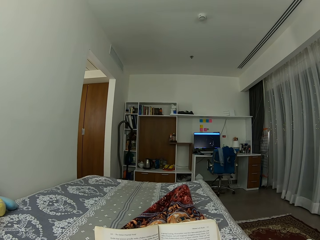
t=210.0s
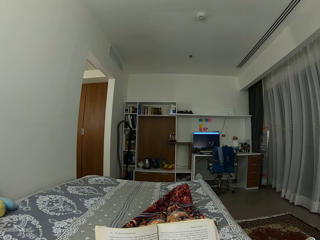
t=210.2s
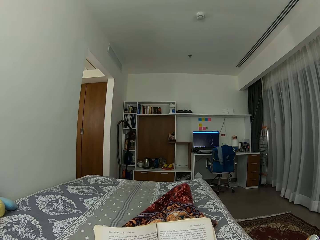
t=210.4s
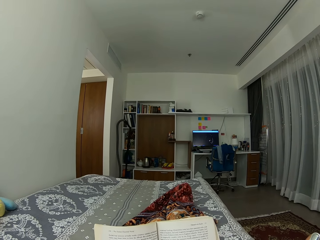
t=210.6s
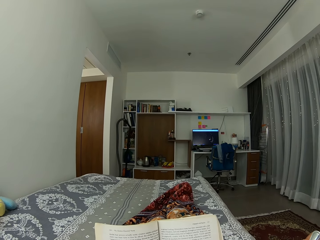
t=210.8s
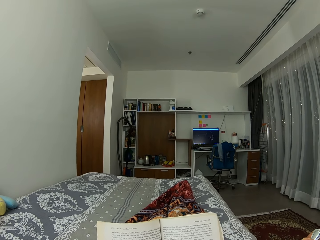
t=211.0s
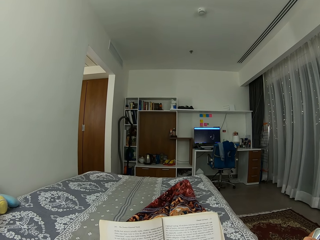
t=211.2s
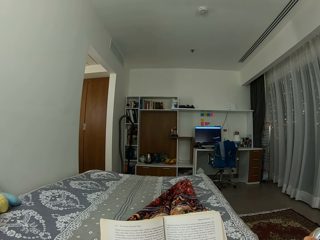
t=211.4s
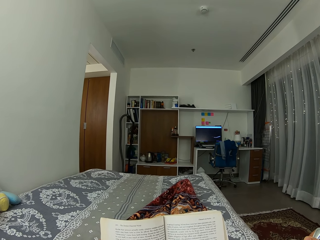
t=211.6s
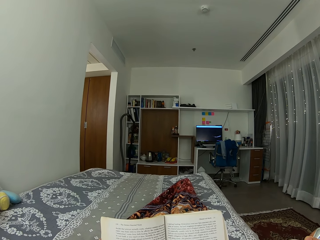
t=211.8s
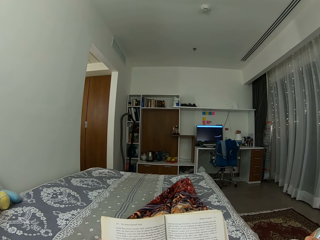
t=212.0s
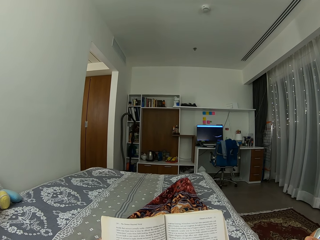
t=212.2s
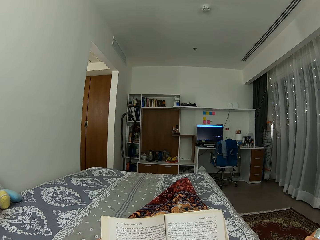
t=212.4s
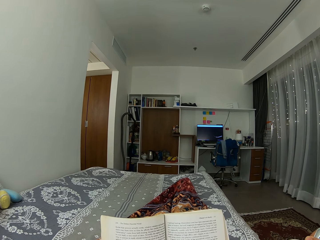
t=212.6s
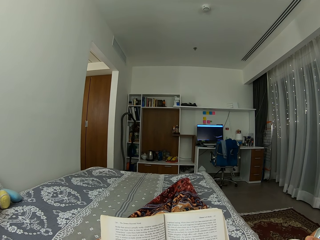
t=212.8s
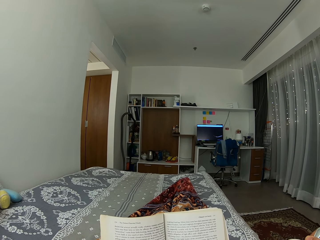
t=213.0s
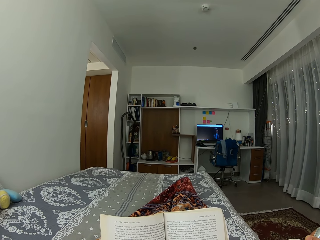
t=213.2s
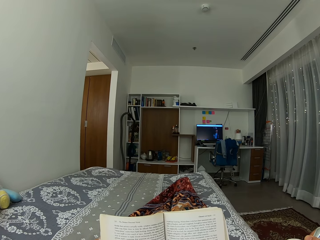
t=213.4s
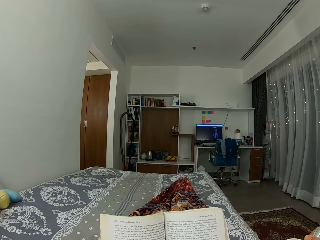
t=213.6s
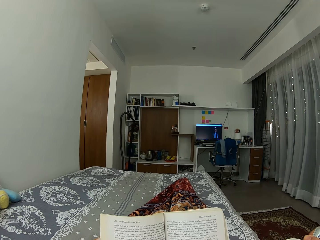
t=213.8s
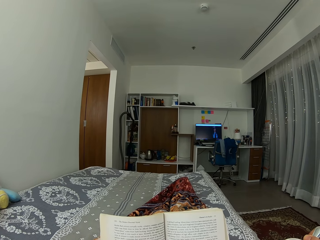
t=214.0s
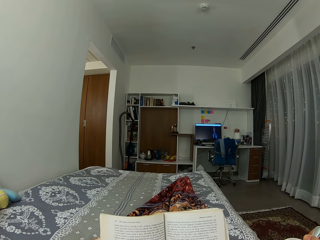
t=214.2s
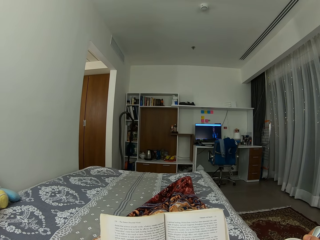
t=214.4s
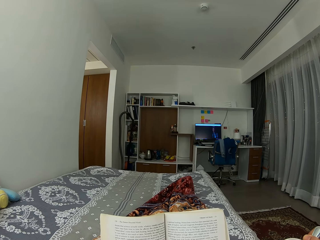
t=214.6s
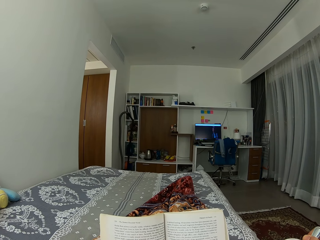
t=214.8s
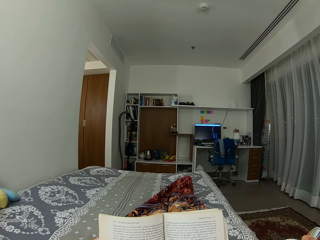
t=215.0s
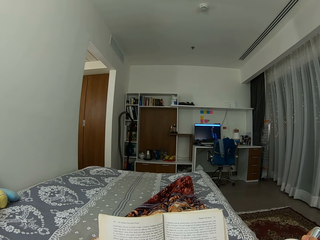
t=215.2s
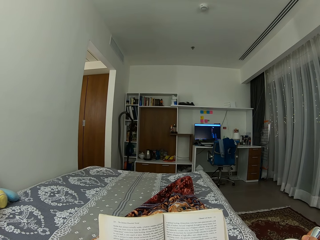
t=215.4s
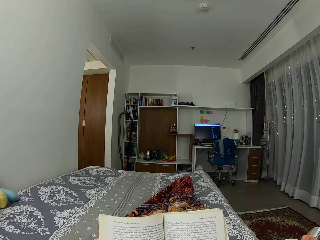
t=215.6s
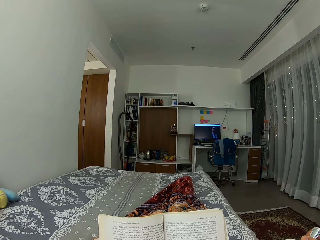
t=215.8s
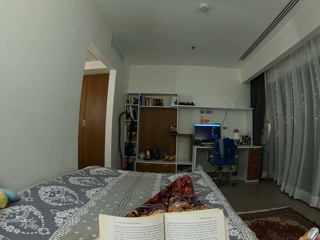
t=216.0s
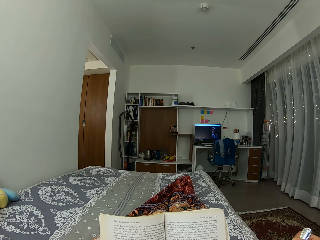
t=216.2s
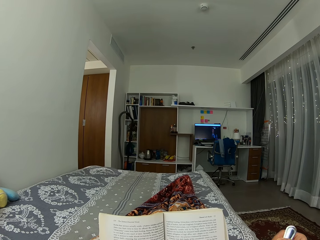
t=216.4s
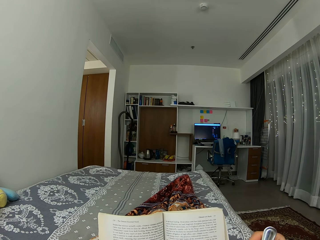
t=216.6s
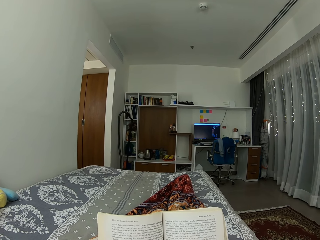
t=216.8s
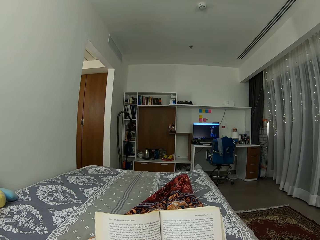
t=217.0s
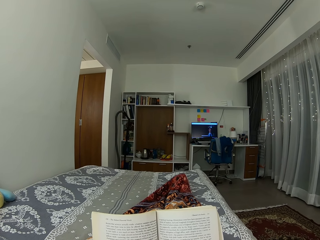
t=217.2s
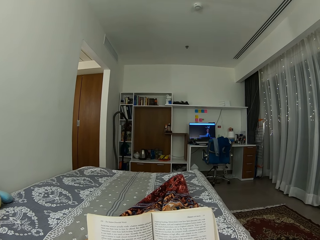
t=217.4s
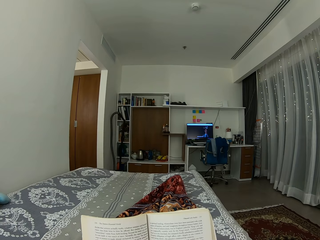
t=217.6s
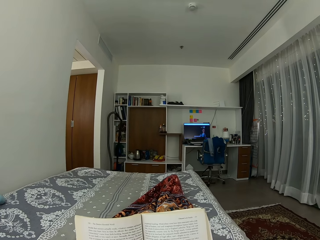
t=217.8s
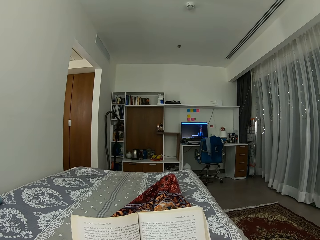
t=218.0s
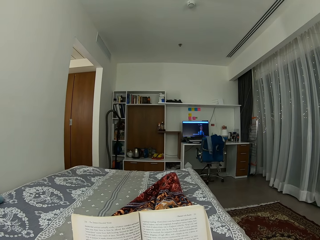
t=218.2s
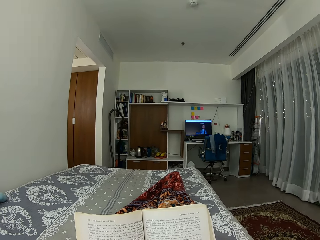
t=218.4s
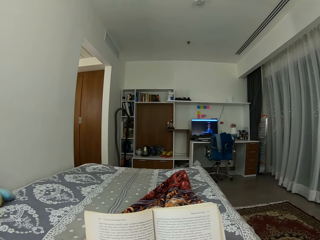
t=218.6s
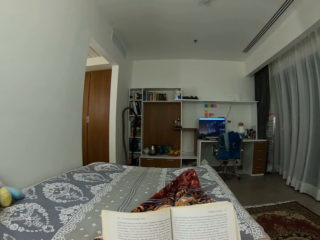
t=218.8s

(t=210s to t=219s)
The camera wearer moves the legs. They move the hand holding the cup of coffee.

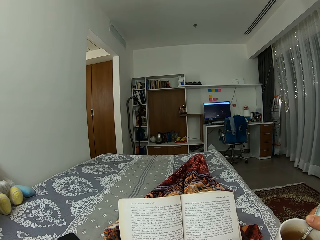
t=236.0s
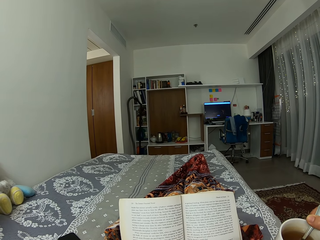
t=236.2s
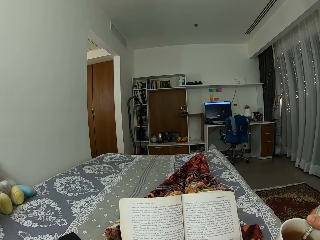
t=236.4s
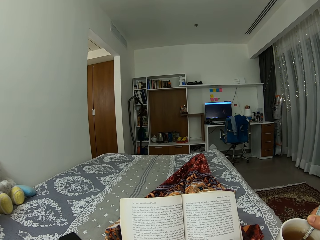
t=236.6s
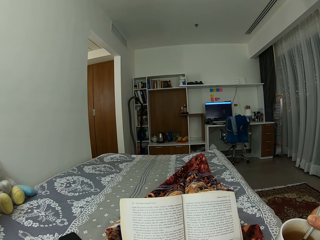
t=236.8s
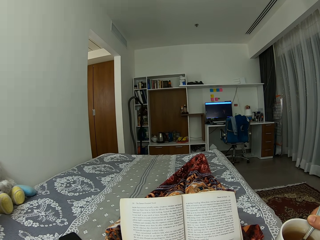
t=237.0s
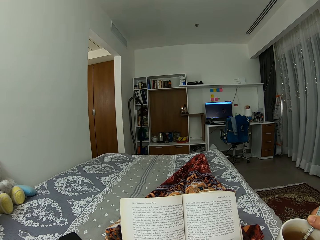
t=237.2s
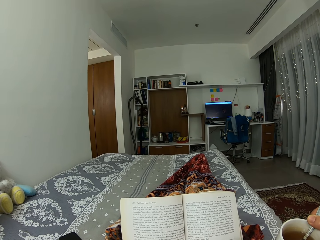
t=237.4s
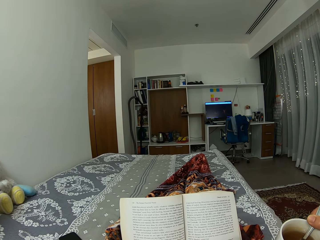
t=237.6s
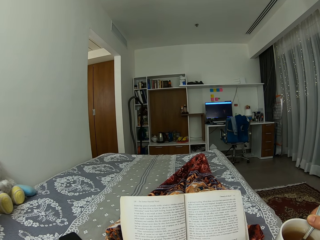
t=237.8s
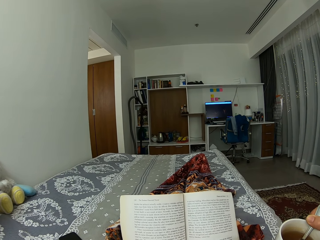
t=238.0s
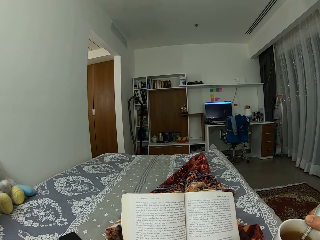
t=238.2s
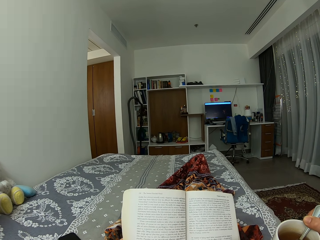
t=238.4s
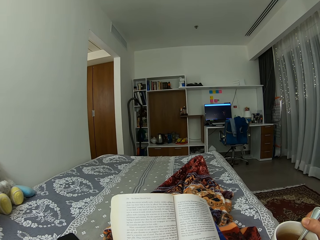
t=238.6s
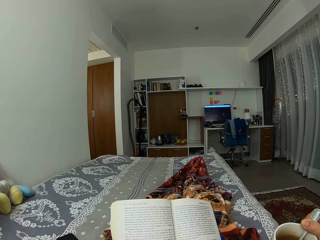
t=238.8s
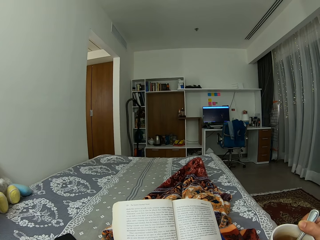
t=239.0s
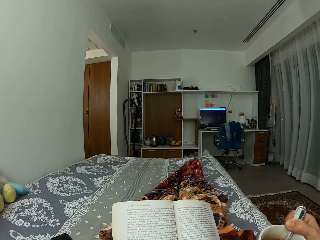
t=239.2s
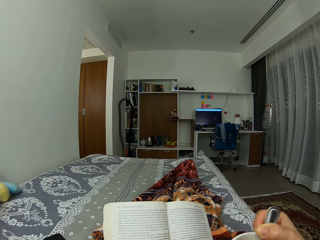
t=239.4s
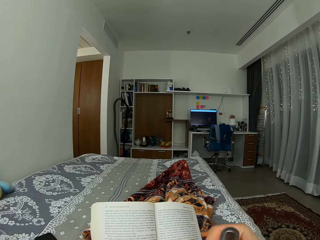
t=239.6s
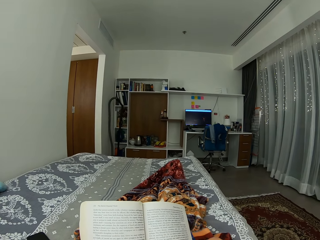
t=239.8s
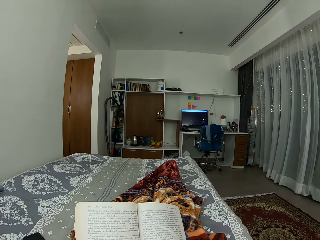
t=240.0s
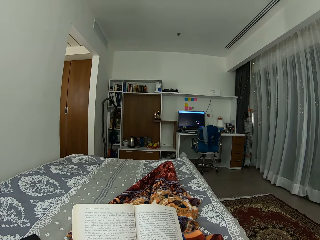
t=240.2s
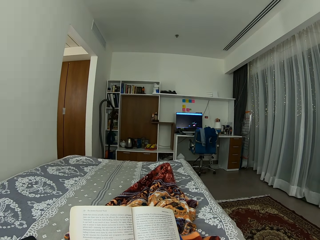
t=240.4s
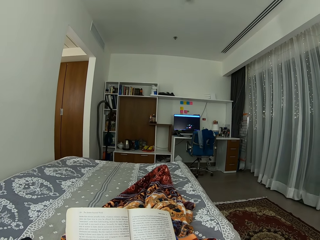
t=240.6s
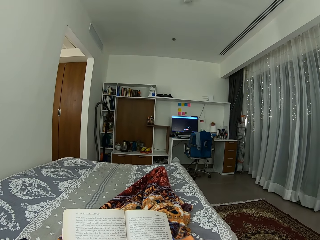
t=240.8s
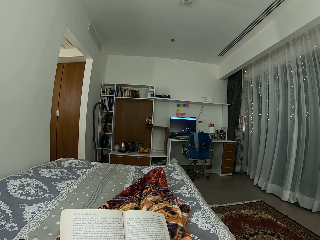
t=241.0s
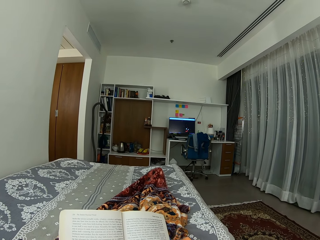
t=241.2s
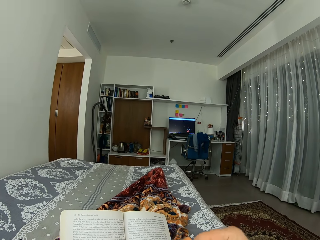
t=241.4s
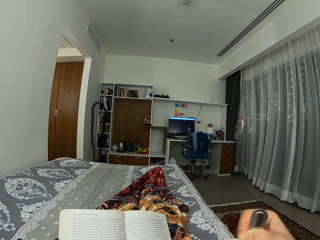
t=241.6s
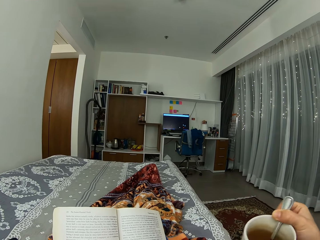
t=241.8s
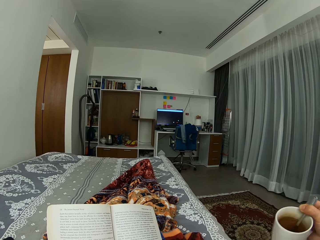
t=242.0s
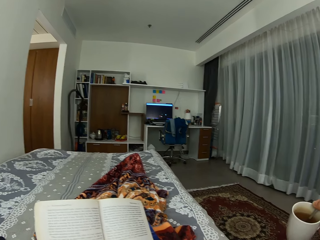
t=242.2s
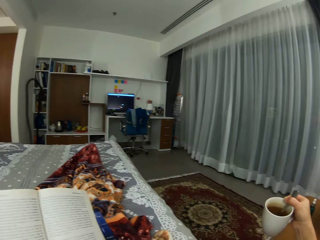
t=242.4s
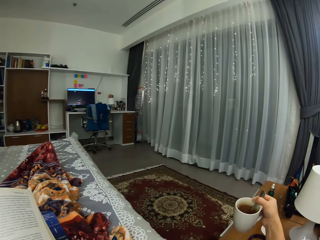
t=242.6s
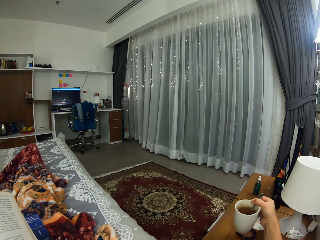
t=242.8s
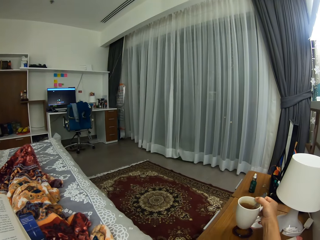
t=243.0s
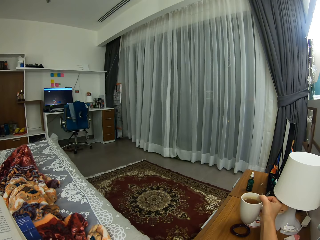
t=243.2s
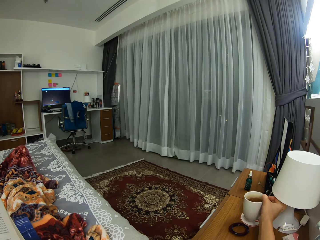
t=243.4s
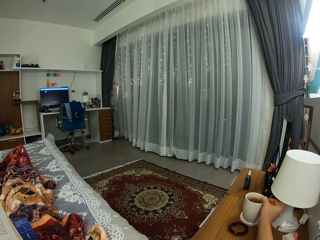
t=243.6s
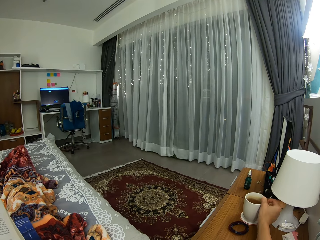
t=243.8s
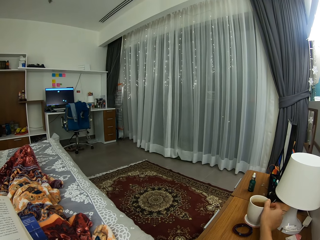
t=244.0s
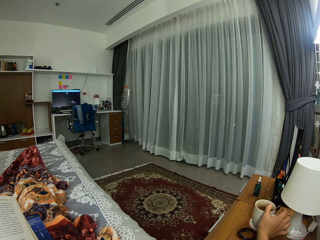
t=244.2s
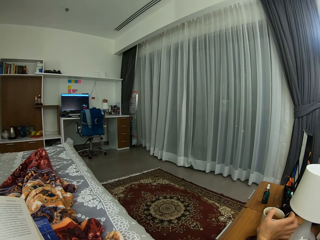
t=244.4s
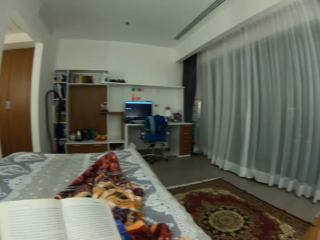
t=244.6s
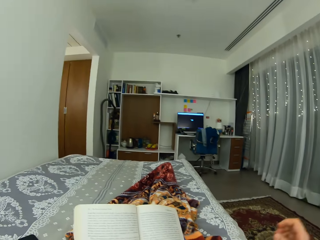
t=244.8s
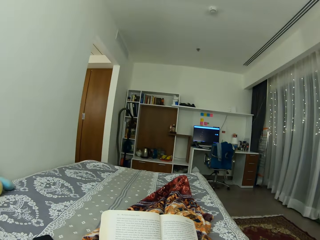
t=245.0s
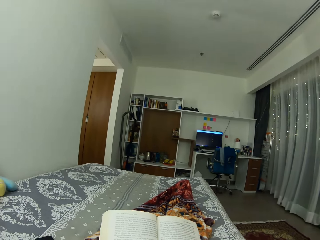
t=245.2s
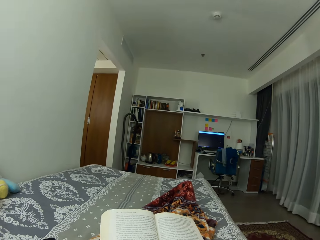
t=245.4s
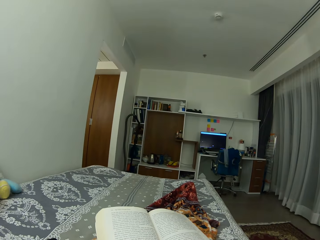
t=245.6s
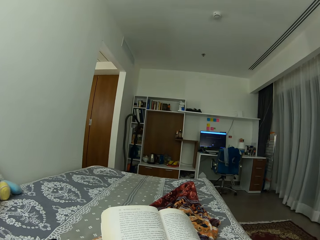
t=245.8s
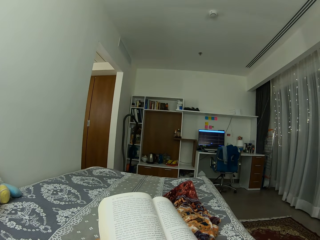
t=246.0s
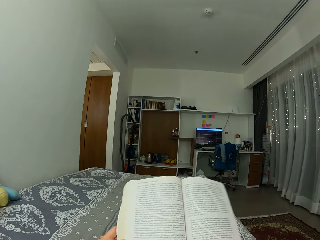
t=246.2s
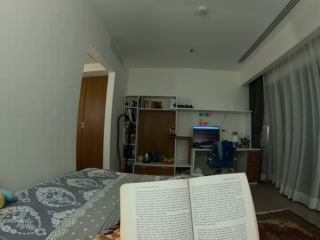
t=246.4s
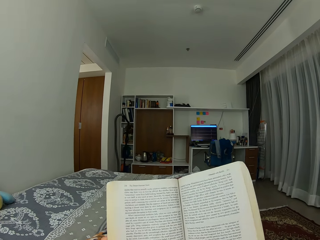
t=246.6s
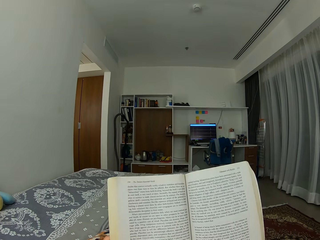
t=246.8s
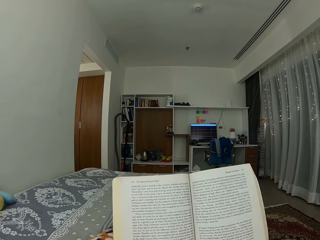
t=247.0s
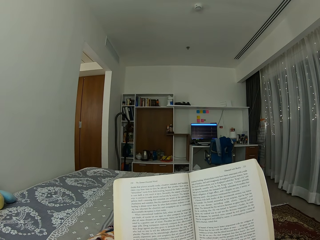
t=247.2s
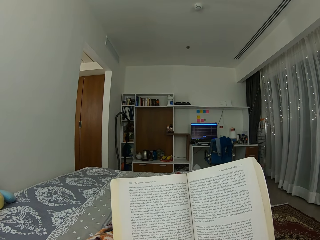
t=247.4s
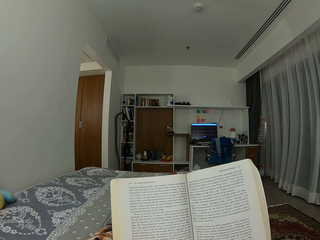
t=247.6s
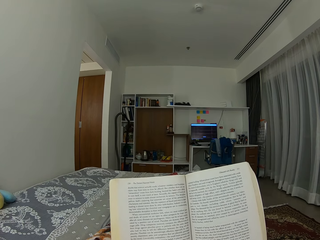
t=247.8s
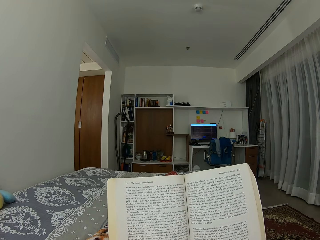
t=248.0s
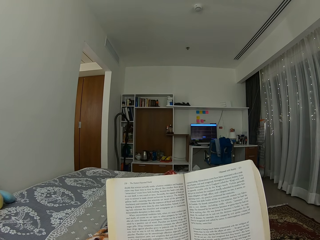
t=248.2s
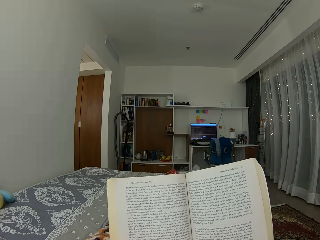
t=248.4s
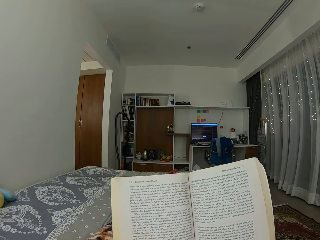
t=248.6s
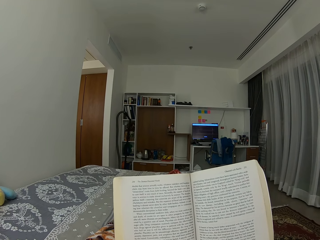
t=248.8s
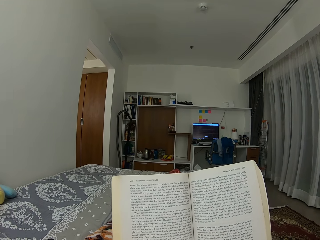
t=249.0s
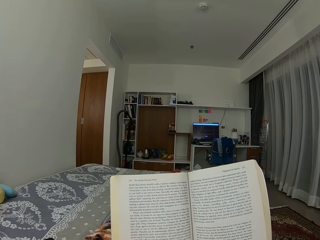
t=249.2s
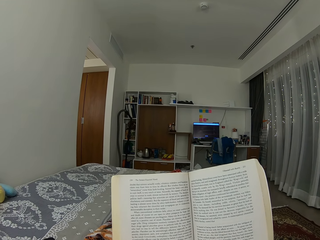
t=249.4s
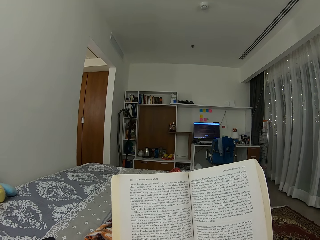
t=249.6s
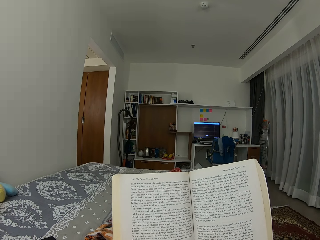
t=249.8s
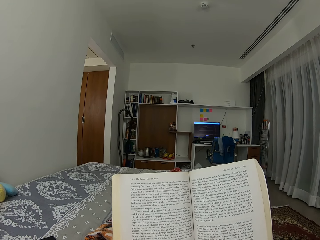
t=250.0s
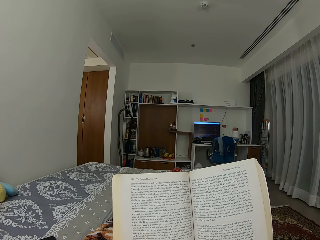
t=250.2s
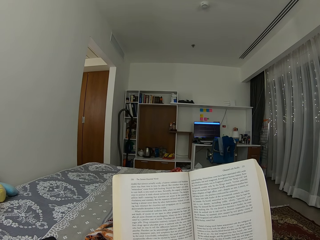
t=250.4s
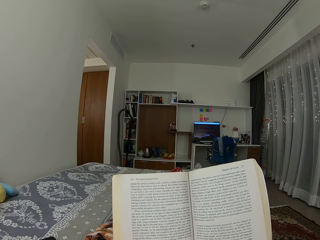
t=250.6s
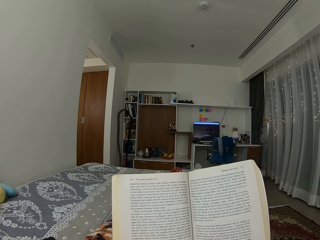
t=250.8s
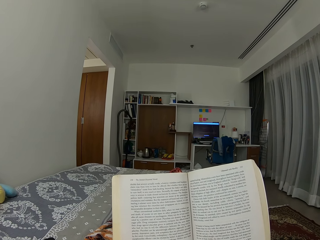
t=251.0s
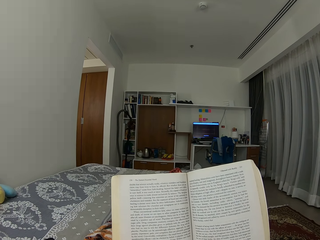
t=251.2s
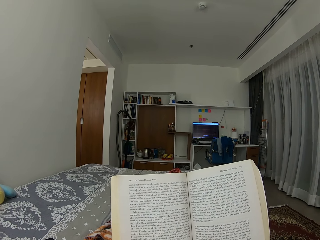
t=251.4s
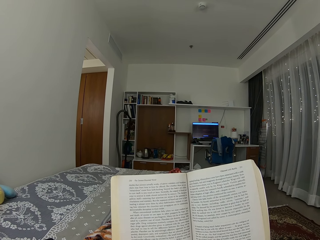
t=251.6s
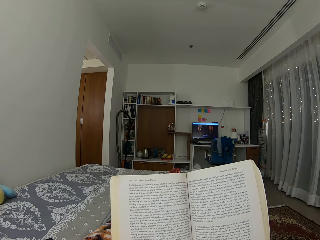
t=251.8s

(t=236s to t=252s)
The camera wearer moves the hand holding the cup of coffee and adjusts the novel. They drink from the coffee in the cup. They place the cup of coffee on the shelf. They hold the novel with both hands. They take a long look at the novel. They lift up the novel a bit.
